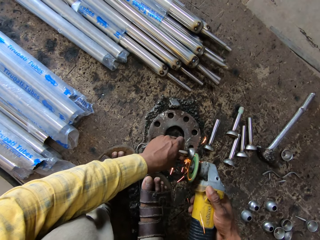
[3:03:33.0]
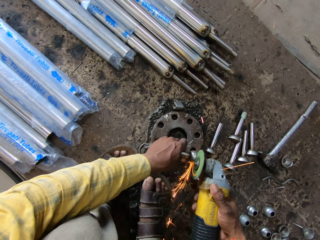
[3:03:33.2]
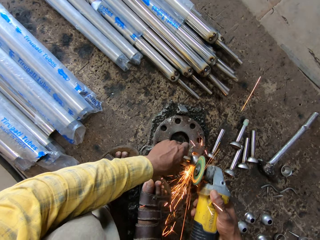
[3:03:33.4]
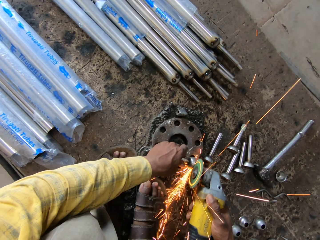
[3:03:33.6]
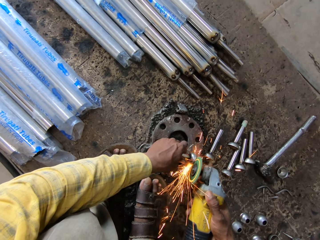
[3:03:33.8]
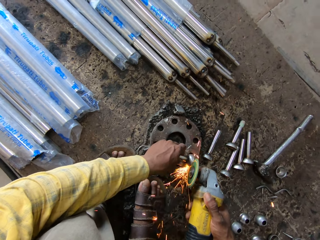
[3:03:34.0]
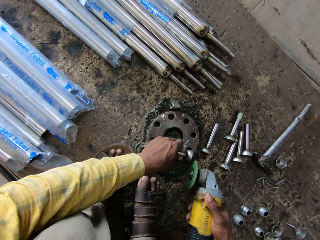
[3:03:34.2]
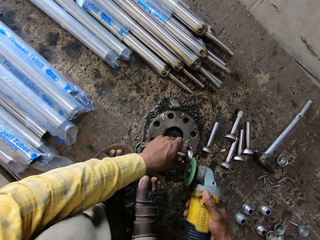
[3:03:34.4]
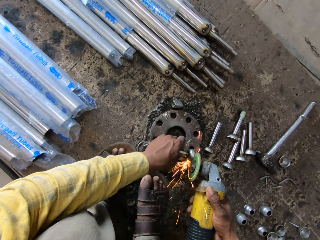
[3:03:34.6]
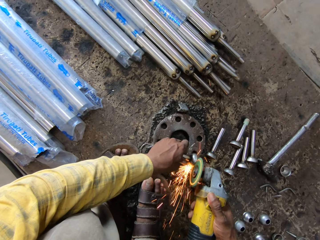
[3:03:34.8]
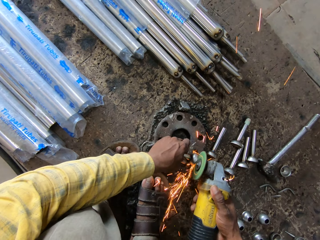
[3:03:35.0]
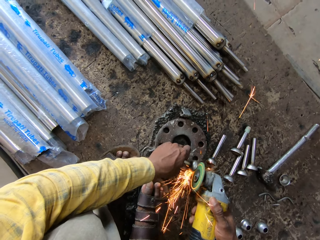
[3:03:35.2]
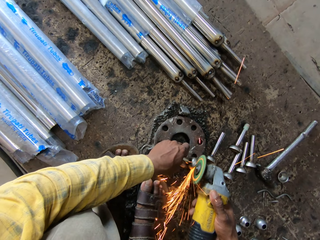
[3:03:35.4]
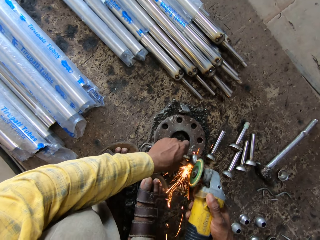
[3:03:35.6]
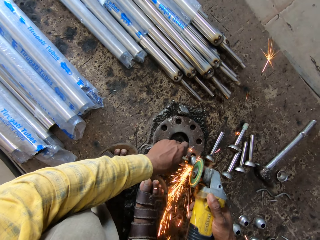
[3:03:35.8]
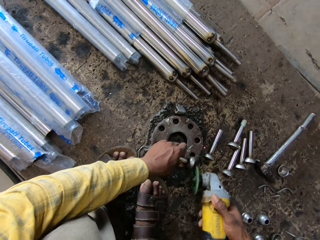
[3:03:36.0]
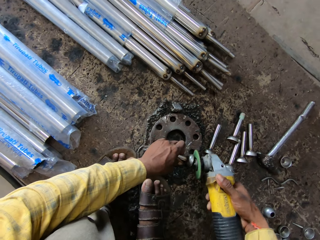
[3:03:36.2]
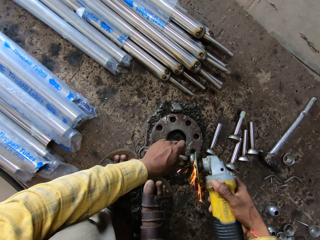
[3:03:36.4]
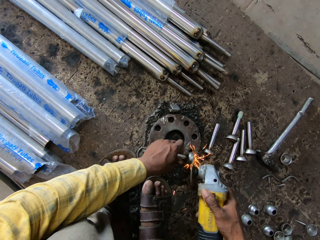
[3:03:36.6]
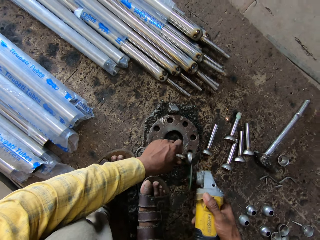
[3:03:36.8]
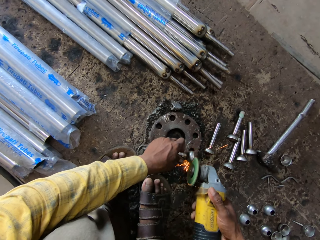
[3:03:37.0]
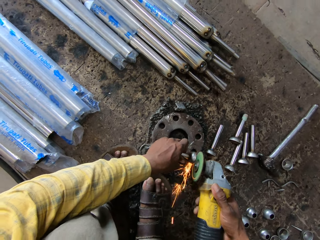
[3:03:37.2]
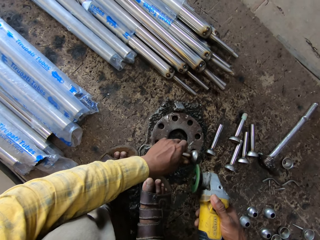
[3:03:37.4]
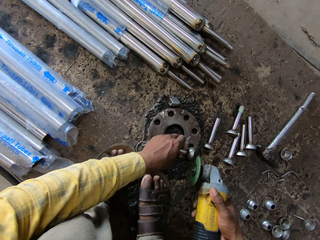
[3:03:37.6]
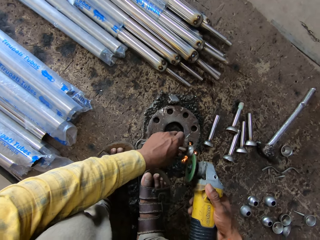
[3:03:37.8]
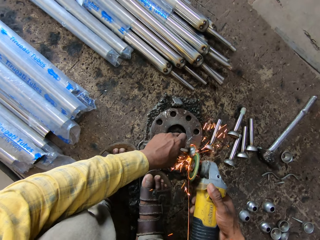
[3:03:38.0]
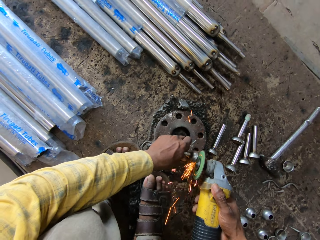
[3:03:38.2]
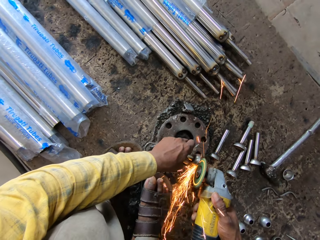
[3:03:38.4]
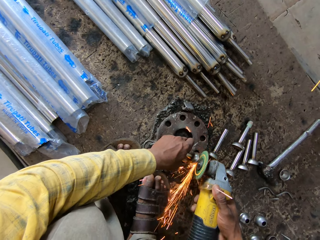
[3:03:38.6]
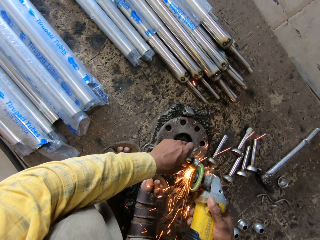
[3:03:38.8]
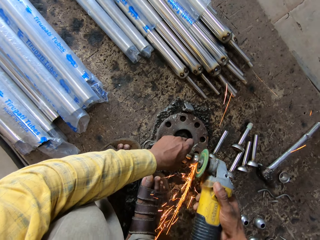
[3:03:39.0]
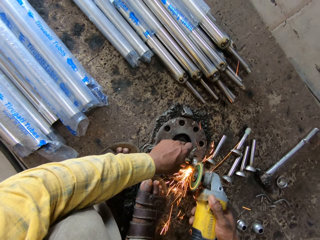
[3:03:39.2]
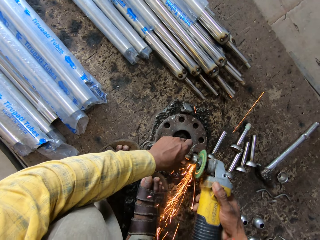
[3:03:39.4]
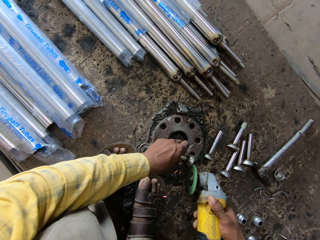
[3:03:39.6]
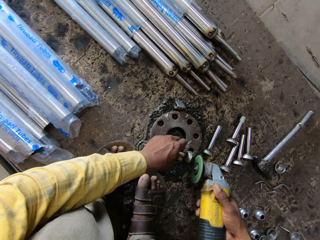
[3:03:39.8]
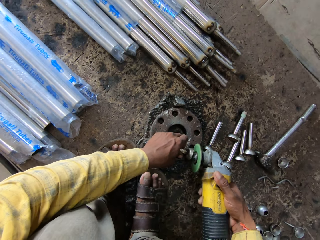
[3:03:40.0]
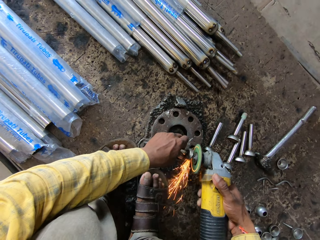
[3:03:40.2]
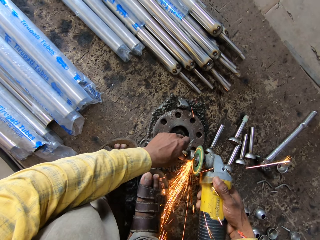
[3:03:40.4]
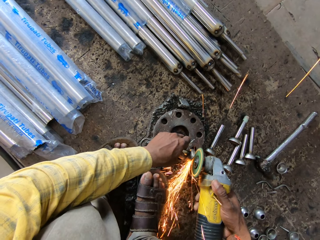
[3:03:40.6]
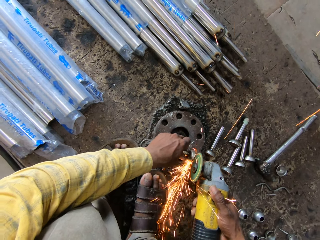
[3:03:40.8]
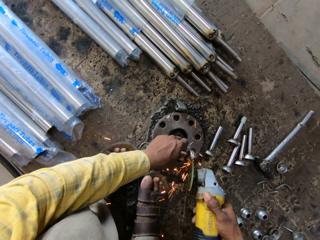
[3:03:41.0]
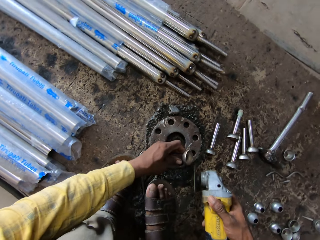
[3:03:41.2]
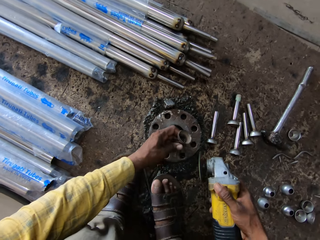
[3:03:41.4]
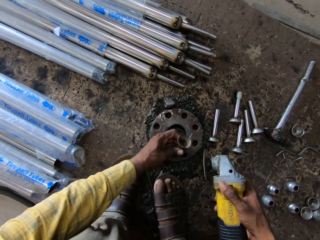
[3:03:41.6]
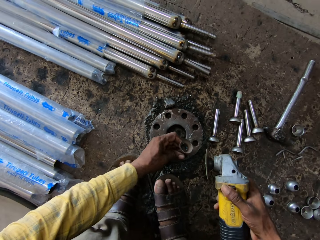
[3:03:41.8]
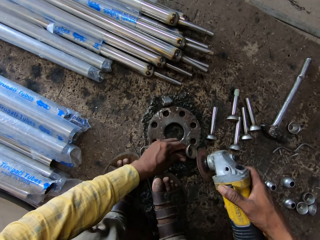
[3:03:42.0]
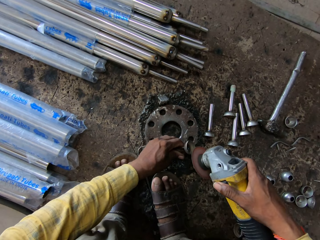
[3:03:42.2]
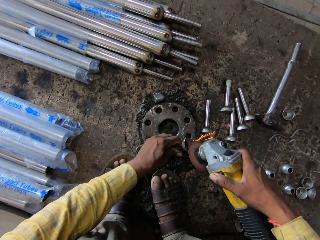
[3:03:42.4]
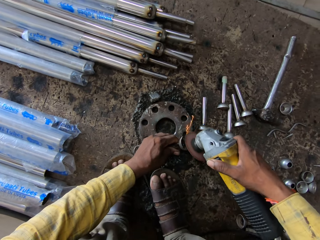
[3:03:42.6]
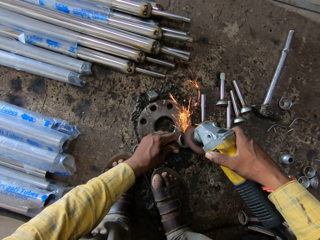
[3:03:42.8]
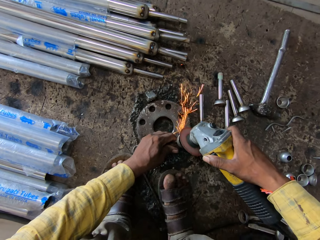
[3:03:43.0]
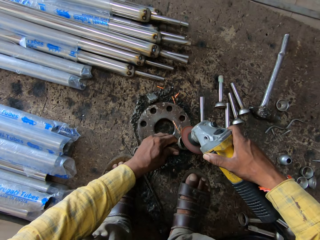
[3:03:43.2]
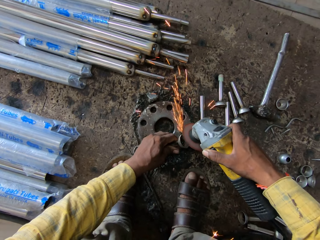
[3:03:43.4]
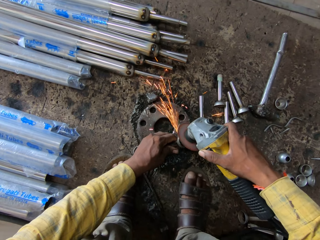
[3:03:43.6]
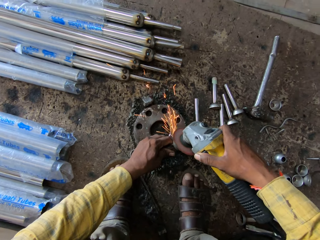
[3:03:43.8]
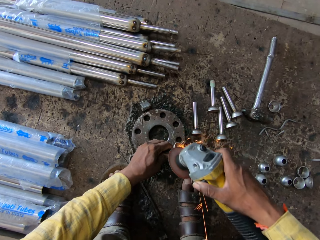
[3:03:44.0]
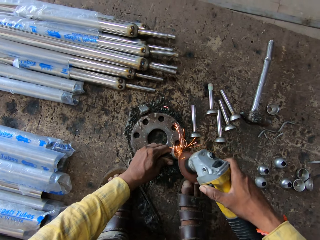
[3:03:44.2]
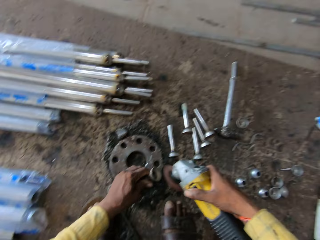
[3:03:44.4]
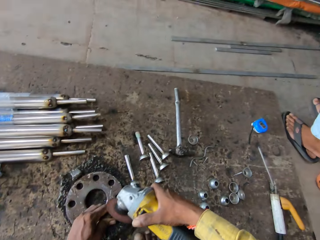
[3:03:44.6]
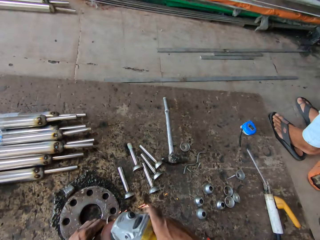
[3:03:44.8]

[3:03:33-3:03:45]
The camera wearer turns the curtain screwfix. They polish the curtain screwfix with an angle grinder.

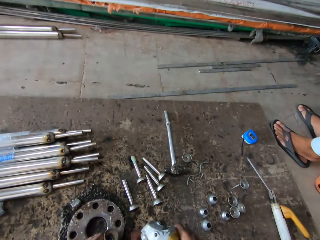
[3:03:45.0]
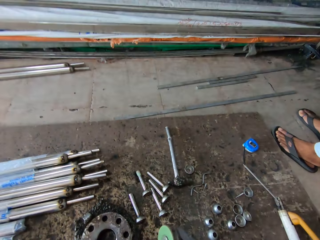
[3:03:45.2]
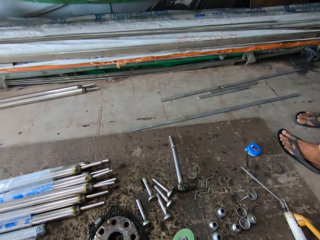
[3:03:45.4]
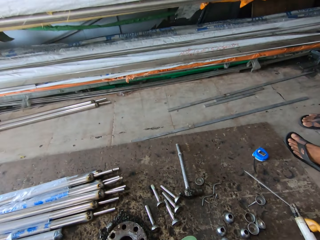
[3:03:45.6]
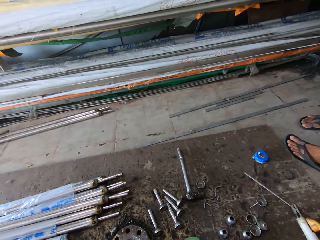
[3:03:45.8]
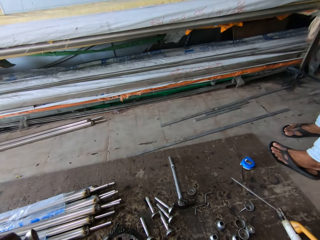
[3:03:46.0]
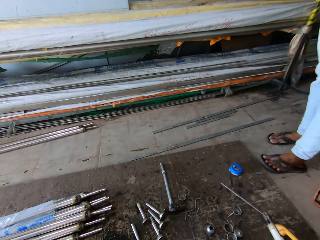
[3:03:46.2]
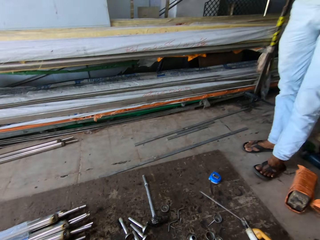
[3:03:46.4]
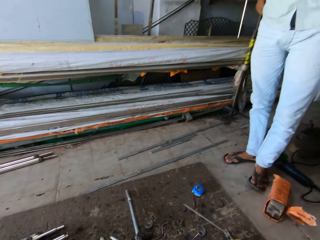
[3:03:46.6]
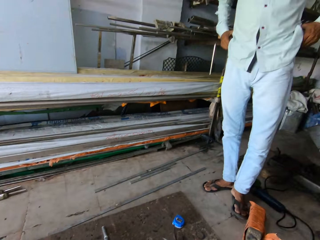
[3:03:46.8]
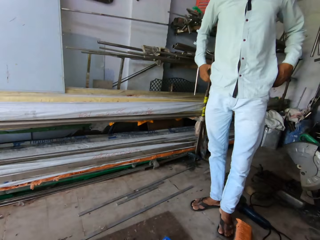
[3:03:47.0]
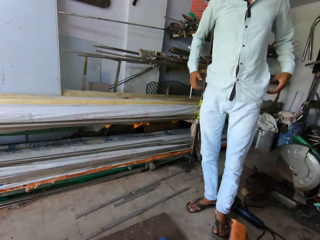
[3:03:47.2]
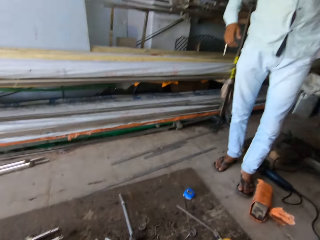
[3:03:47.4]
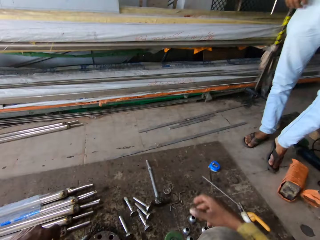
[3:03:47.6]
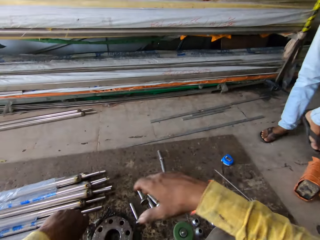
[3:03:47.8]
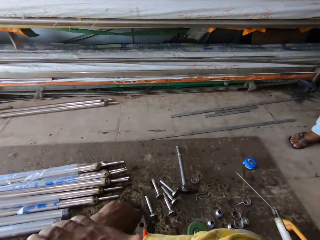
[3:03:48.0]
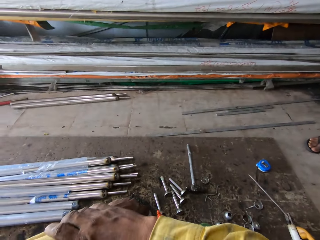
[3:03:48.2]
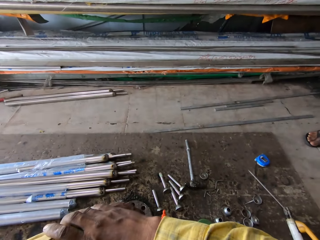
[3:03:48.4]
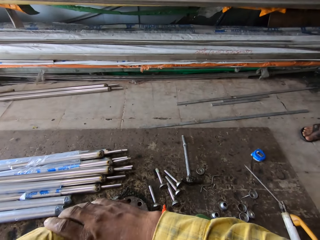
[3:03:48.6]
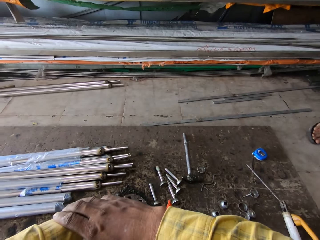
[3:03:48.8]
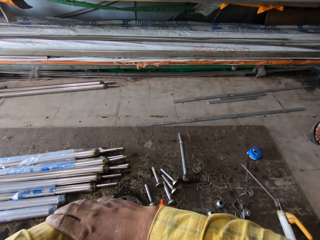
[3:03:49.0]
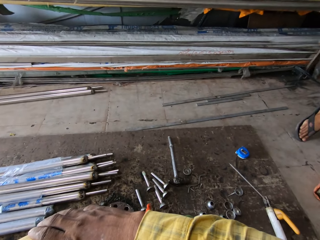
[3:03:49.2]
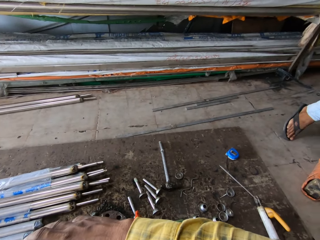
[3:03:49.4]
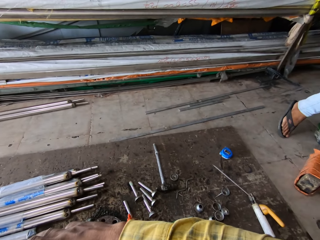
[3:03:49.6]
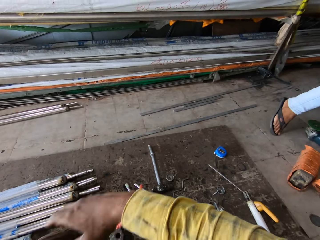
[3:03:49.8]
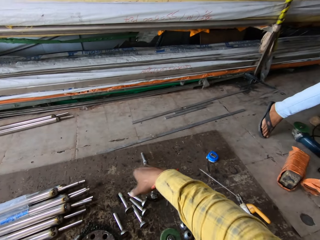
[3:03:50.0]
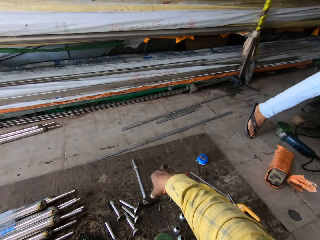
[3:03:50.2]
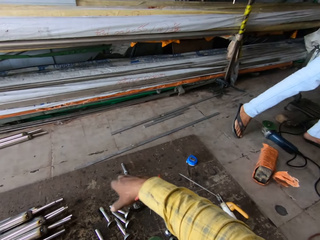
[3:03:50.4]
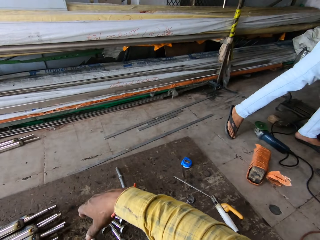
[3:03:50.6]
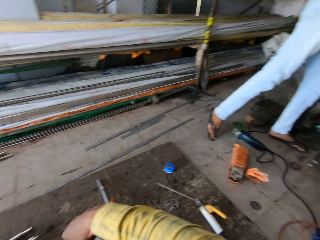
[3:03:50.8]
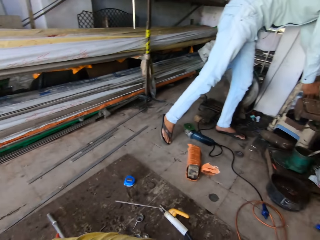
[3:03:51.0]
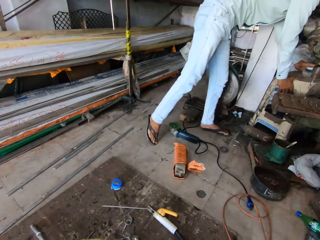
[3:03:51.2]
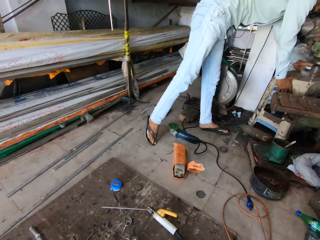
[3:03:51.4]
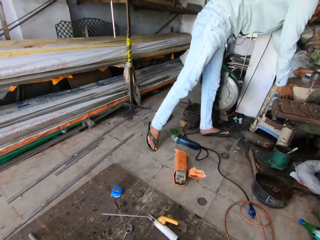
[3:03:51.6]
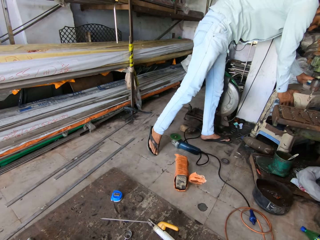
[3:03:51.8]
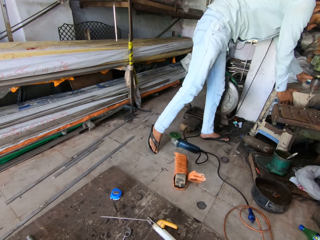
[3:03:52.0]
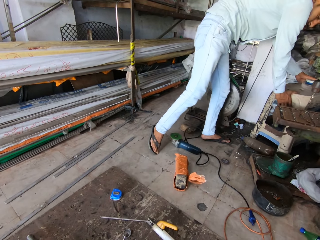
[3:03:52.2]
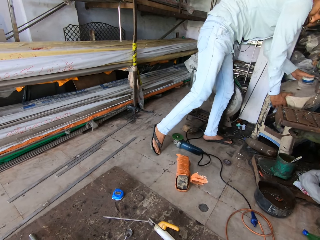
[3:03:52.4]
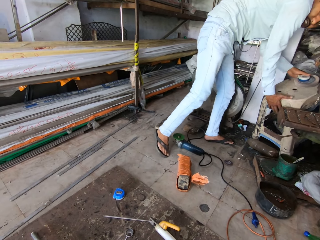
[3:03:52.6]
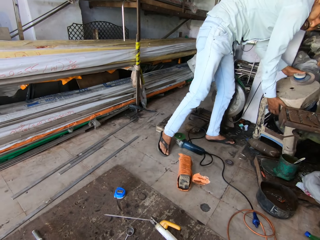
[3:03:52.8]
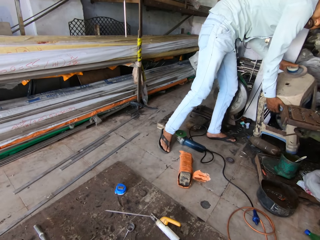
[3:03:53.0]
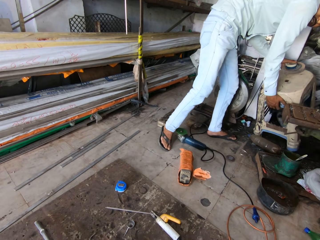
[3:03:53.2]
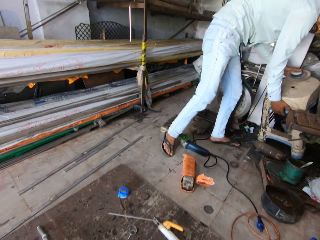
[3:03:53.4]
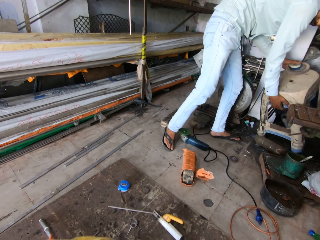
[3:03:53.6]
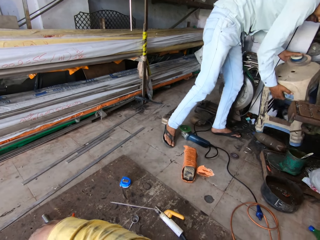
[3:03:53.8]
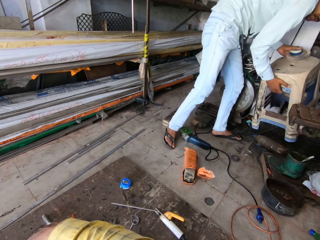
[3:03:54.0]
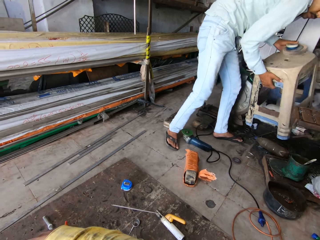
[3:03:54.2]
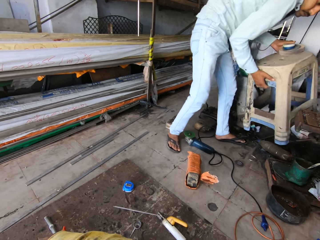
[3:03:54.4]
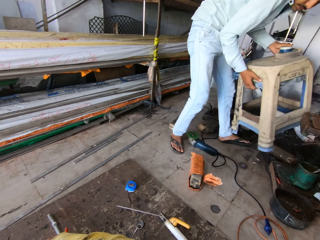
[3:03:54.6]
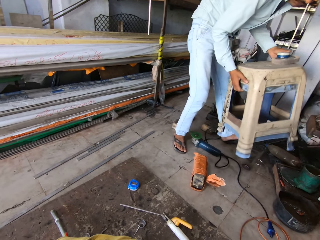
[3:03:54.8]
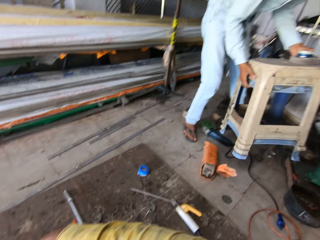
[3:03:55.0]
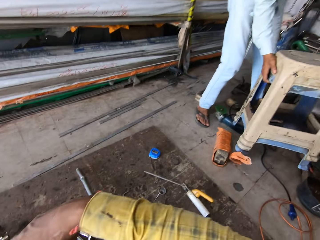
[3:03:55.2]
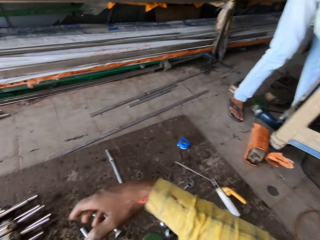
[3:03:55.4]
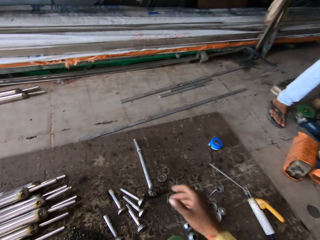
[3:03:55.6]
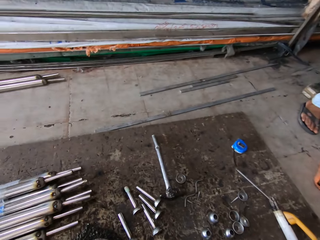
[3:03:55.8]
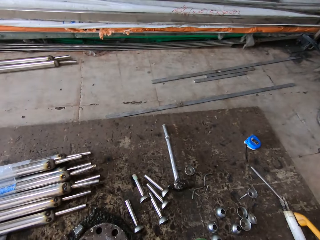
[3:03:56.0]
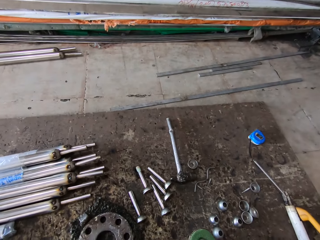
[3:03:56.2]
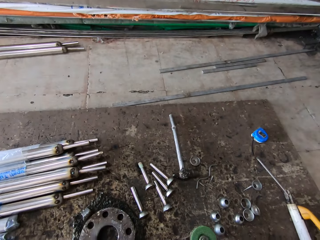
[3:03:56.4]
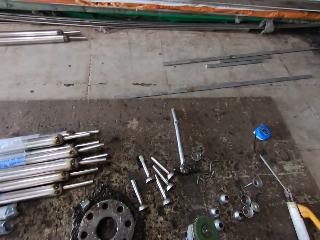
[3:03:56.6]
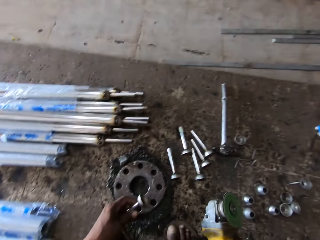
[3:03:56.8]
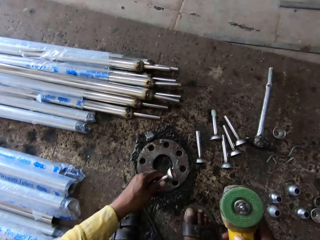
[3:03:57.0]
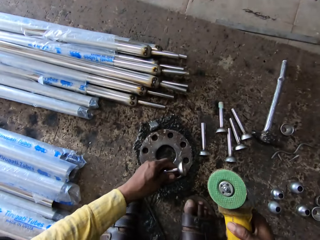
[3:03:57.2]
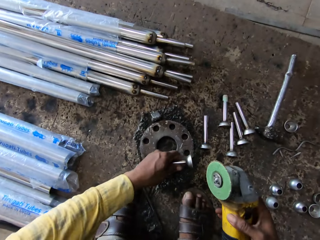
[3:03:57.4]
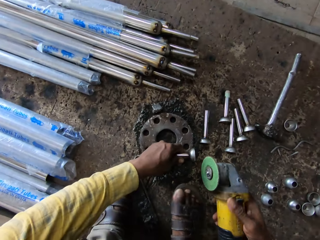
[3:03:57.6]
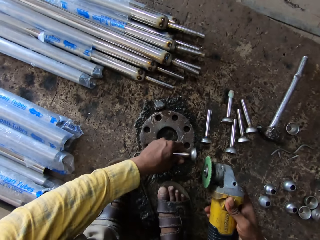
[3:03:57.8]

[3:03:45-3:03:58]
The camera wearer looks around. They polish the curtain screwfix with the angle grinder. They look around. They converse with a man. They look around. The man takes a stool. The camera wearer converses with the man. They look around.
